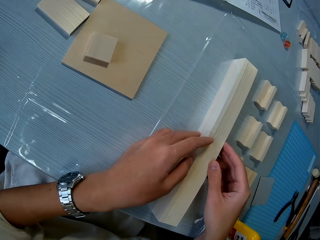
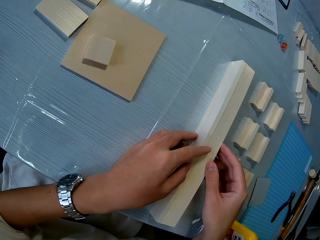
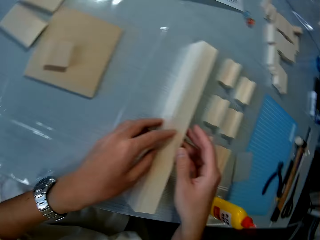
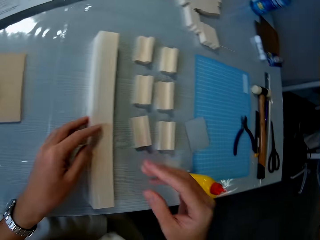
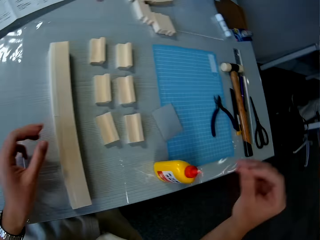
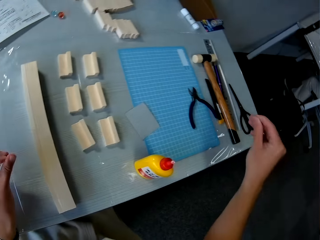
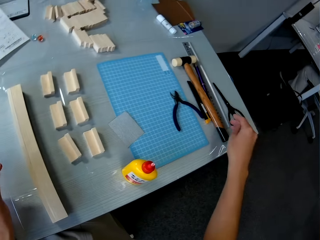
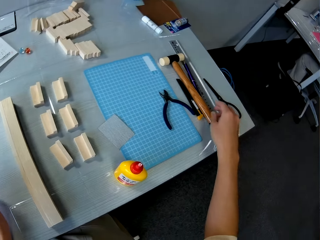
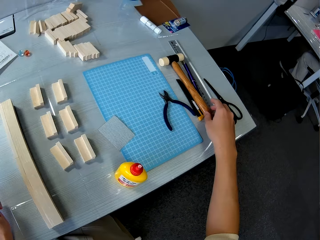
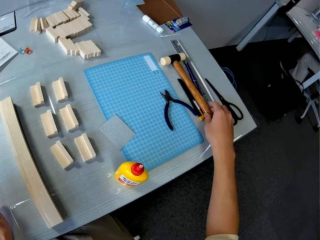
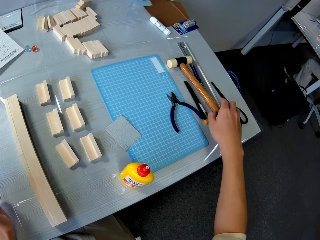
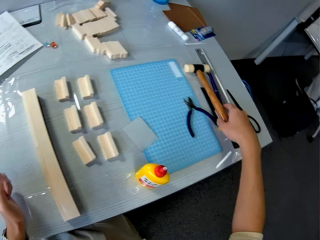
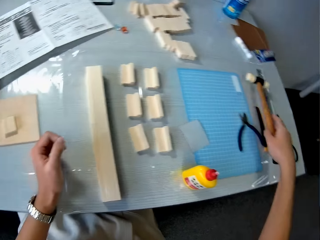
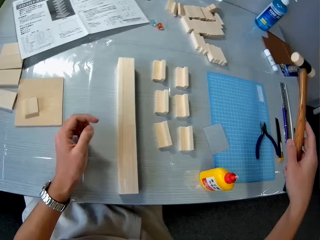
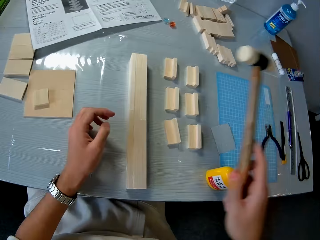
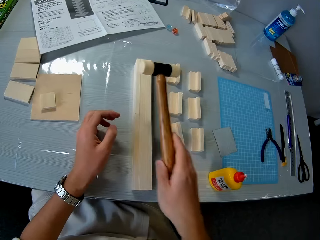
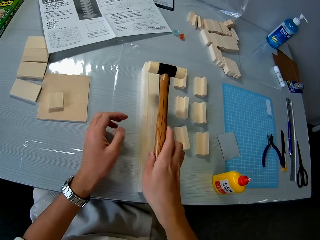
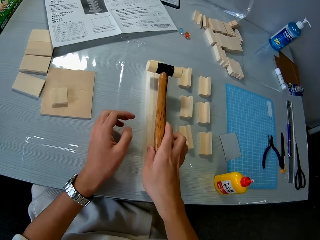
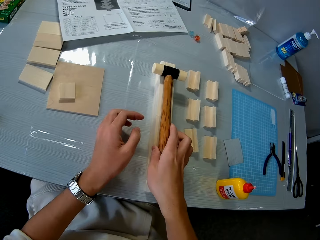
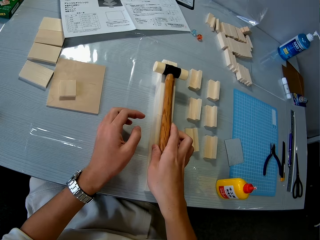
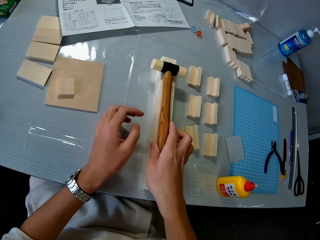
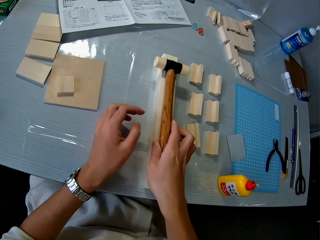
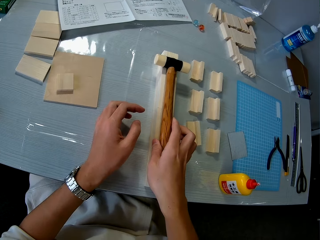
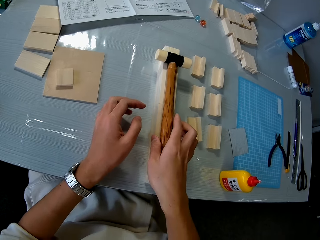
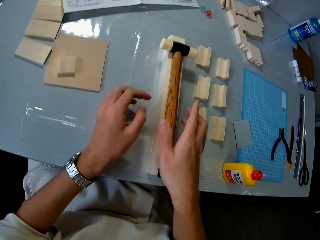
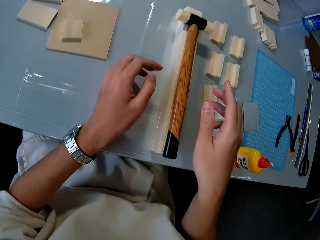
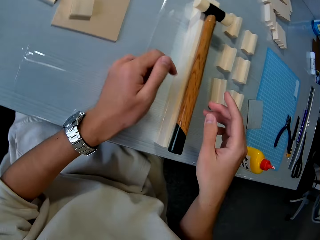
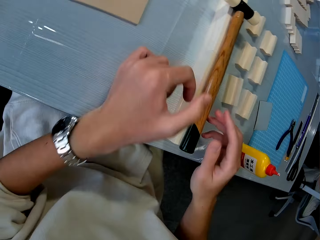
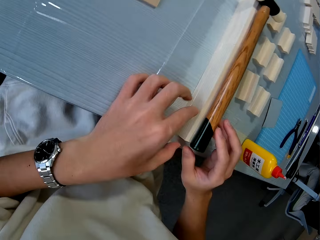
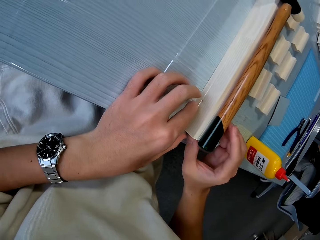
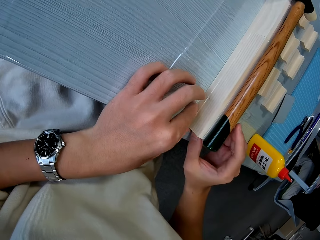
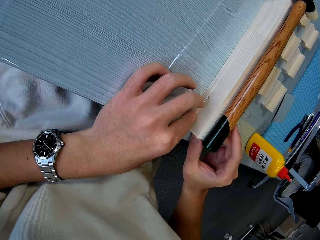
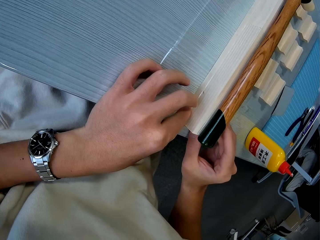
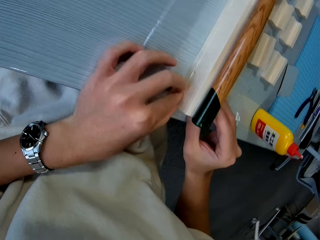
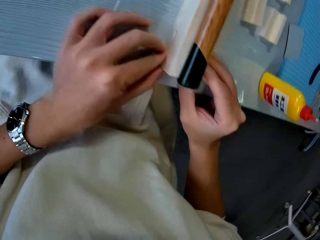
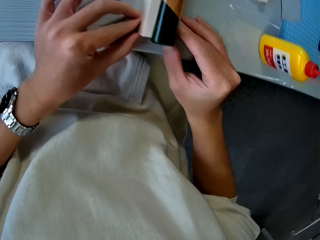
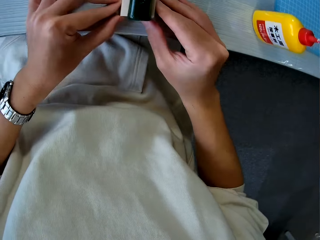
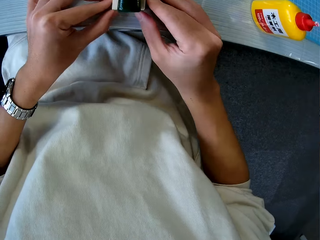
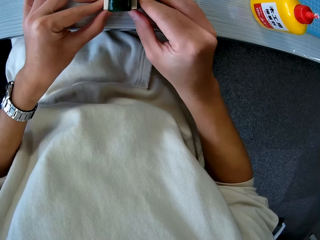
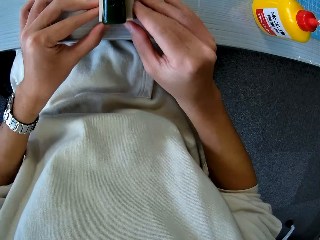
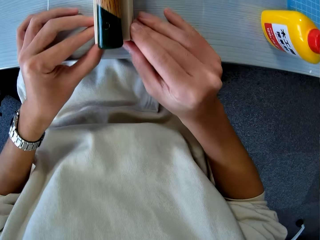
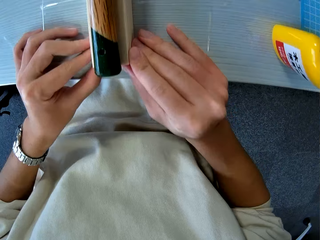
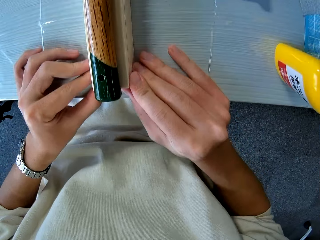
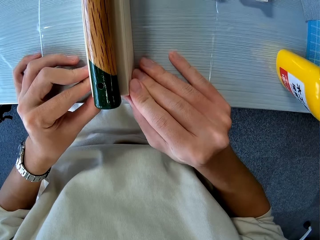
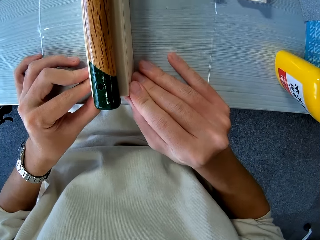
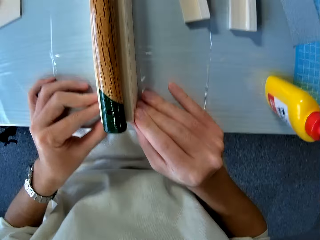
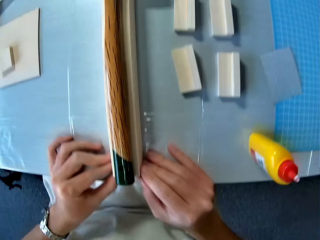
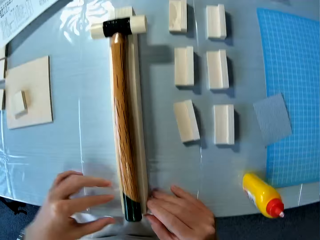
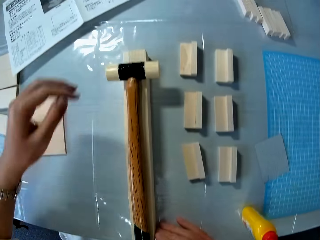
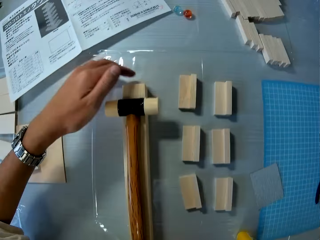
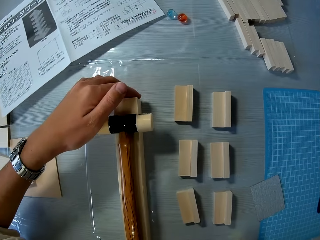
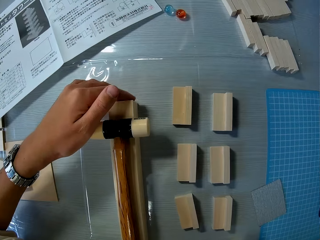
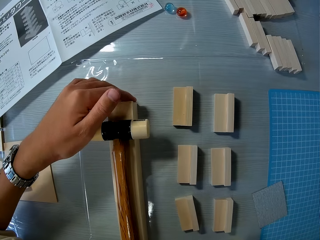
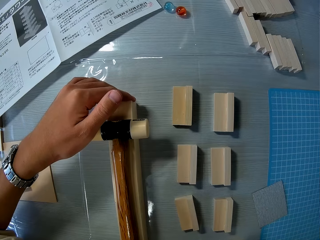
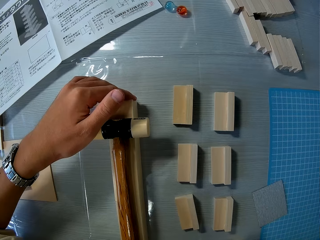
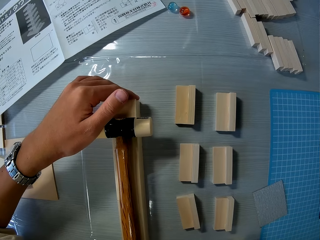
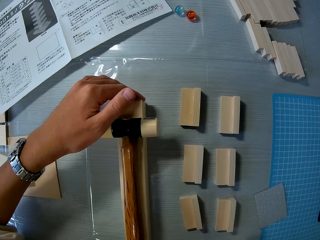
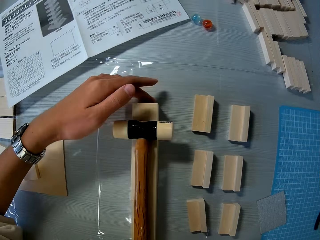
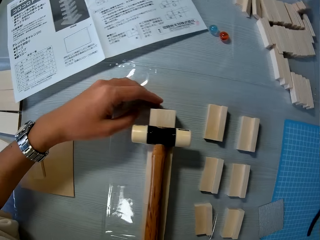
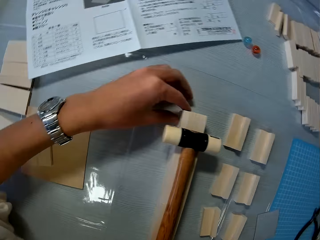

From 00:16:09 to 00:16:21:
The camera wearer picks up a rubber mallet on the table. They put the rubber mallet on the joined woods. They align the woods together. They press something.

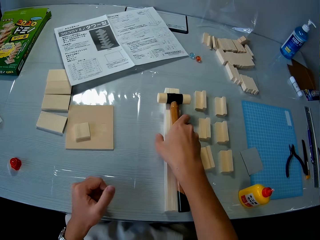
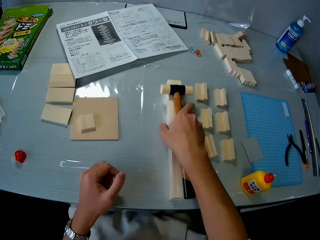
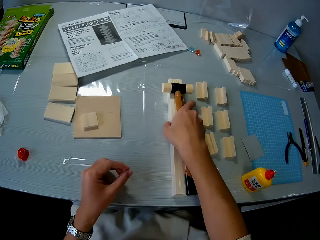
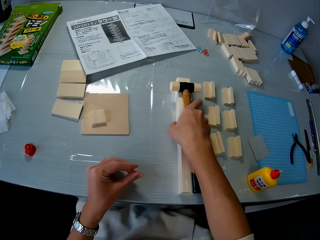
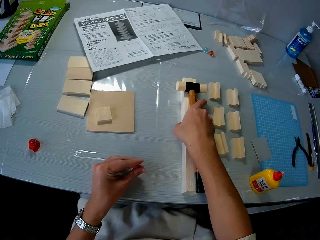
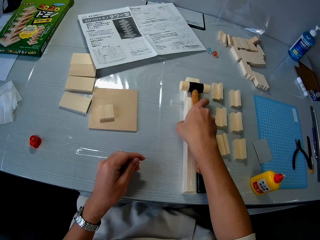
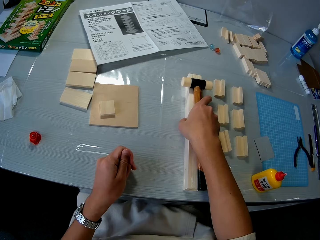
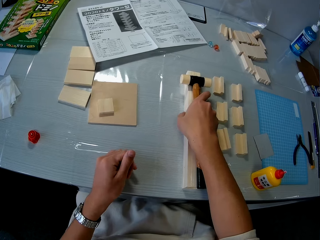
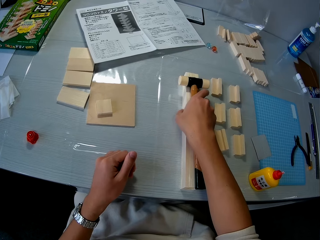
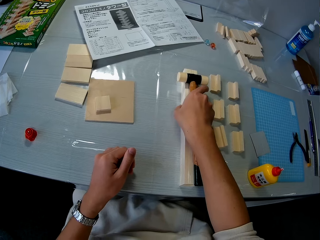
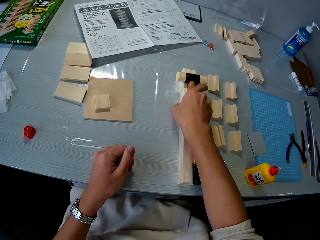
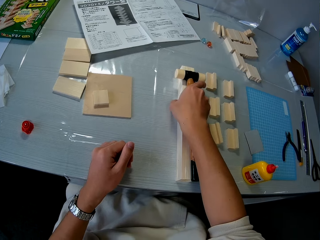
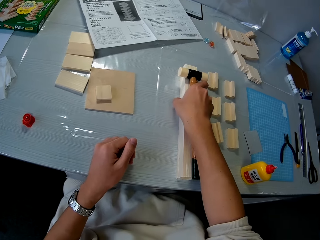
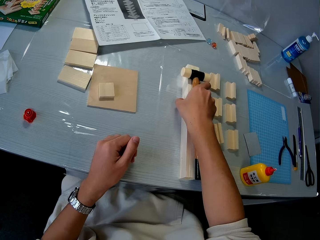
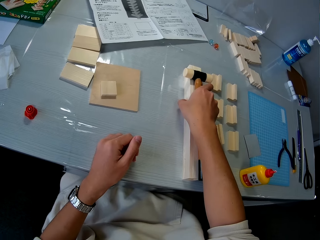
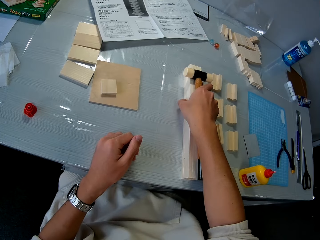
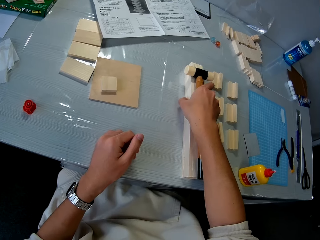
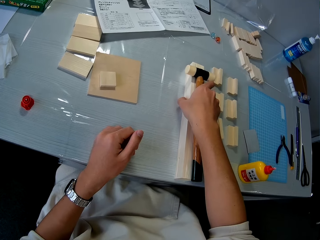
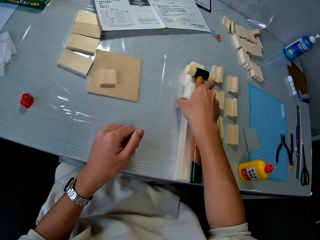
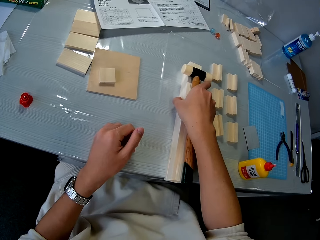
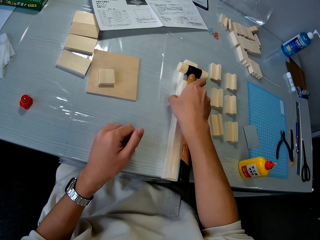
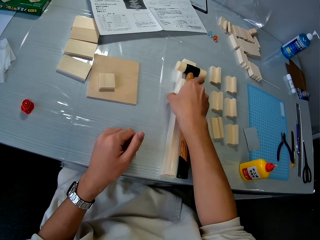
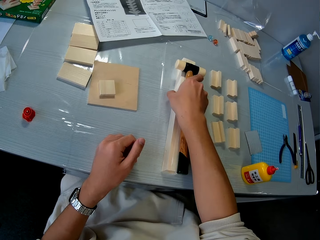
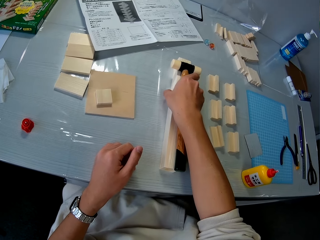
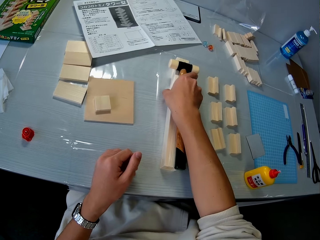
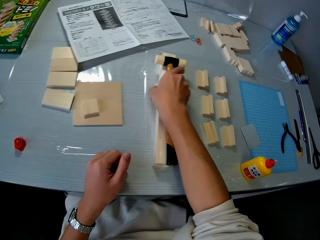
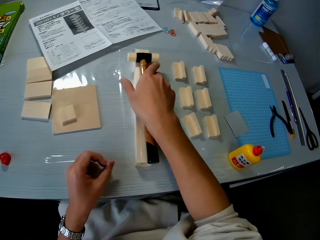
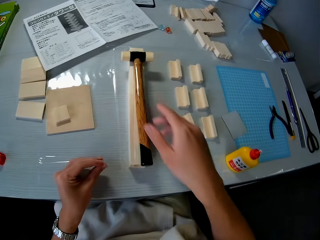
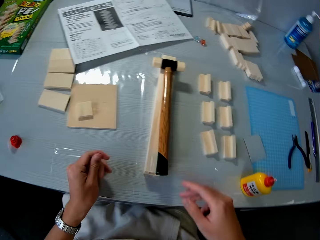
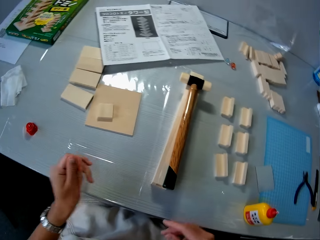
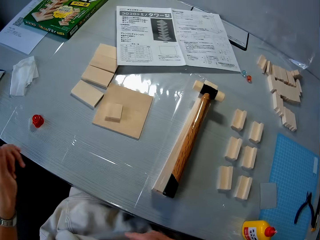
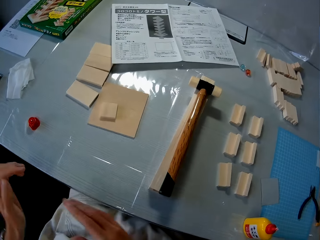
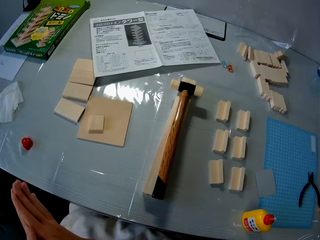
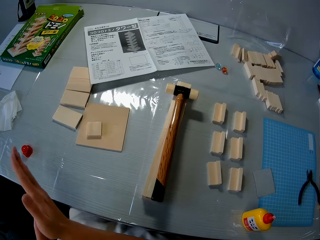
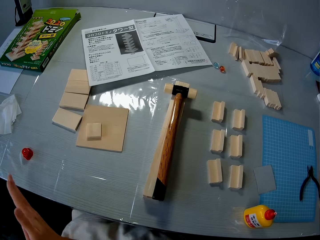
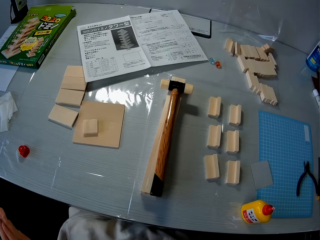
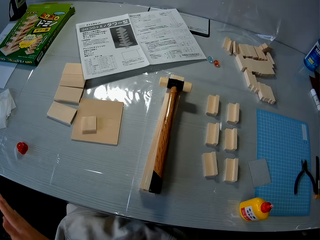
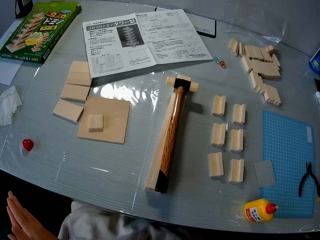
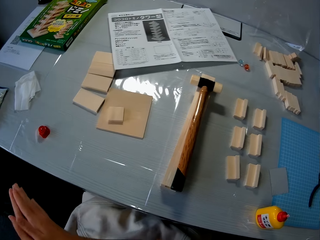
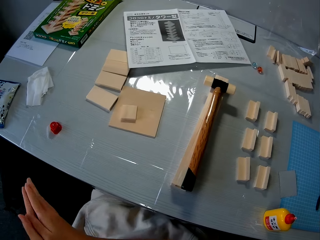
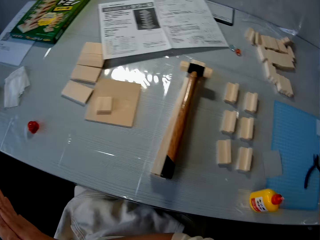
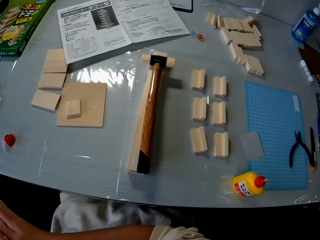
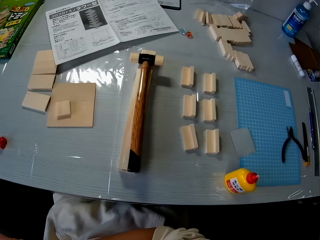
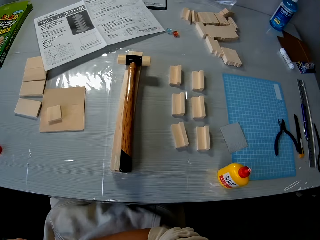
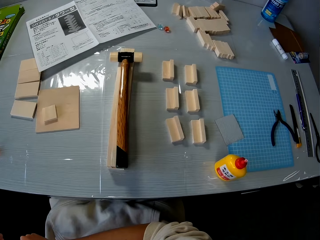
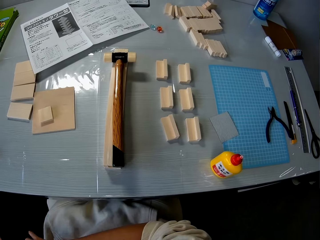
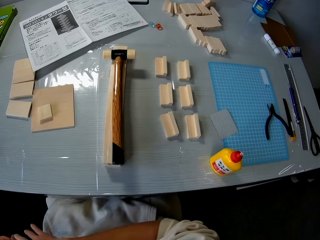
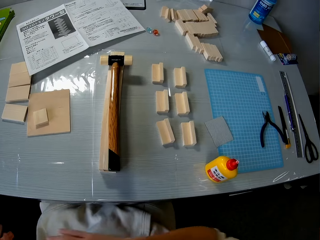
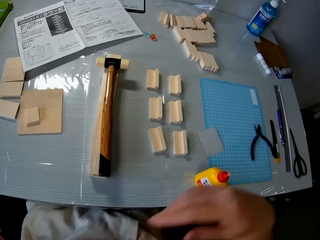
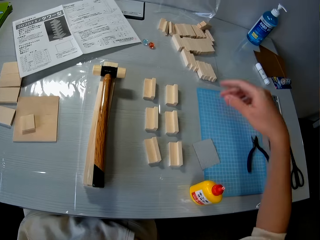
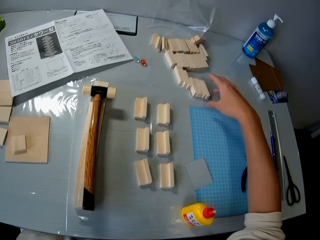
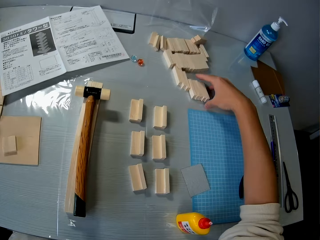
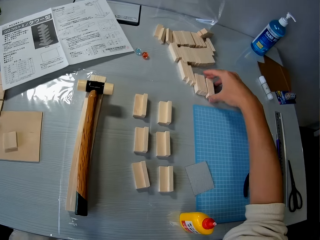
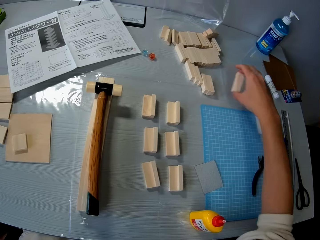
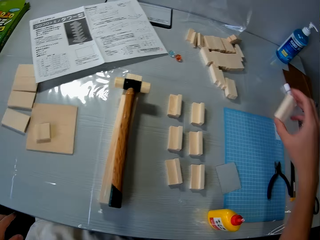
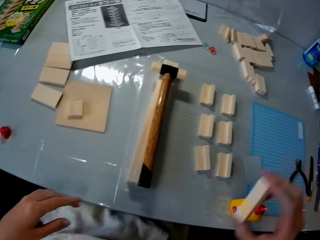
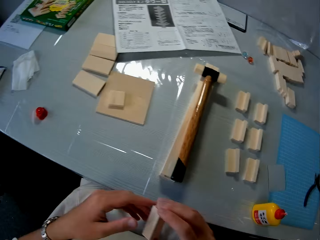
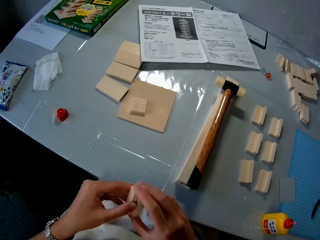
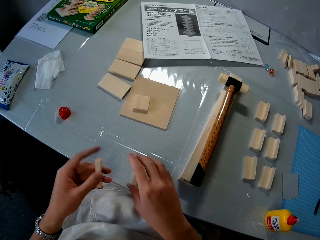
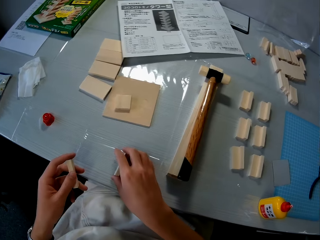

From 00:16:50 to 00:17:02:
The camera wearer moves the joined wood on the table. He rubs his hands together. He picks up two pieces of wood on the table.
